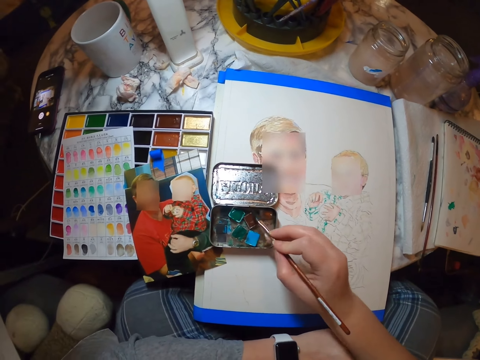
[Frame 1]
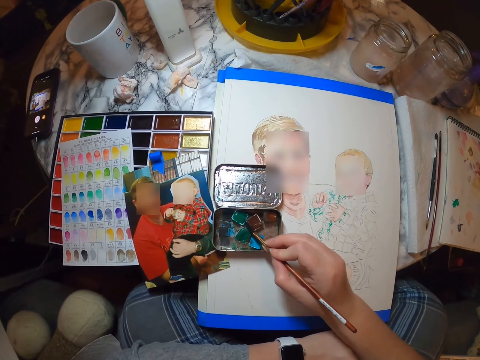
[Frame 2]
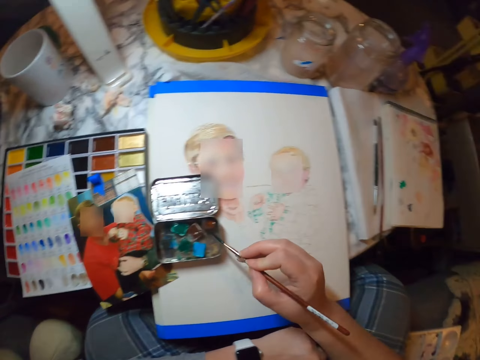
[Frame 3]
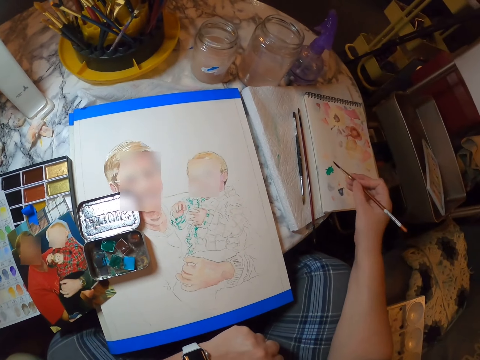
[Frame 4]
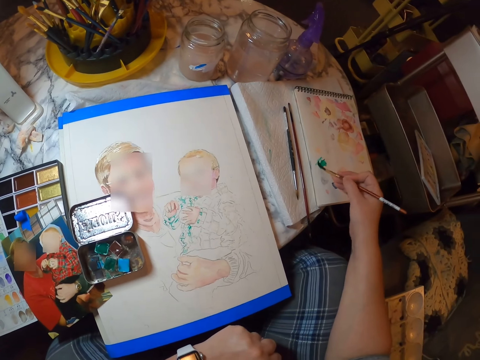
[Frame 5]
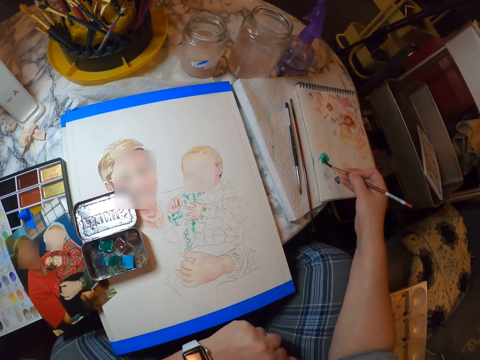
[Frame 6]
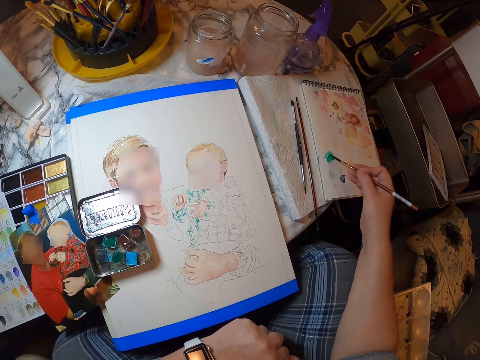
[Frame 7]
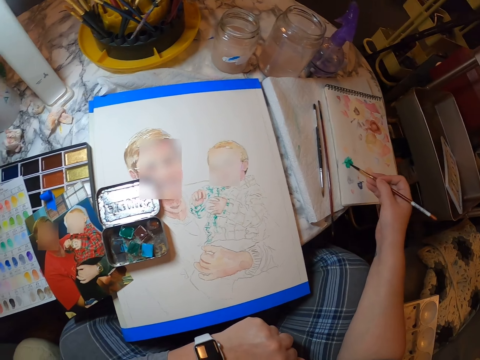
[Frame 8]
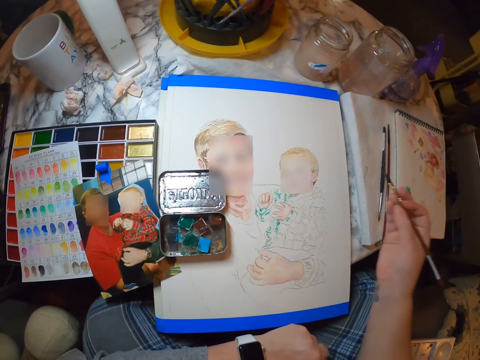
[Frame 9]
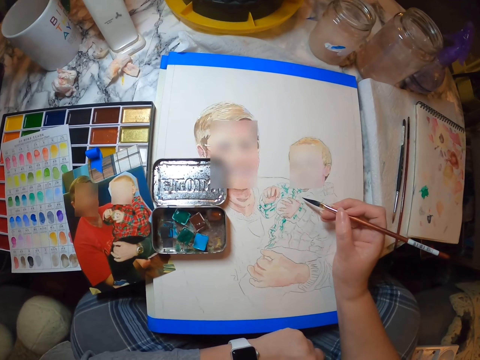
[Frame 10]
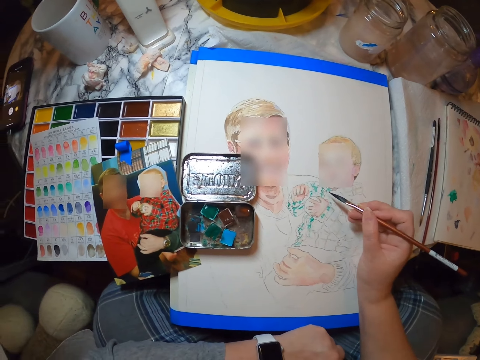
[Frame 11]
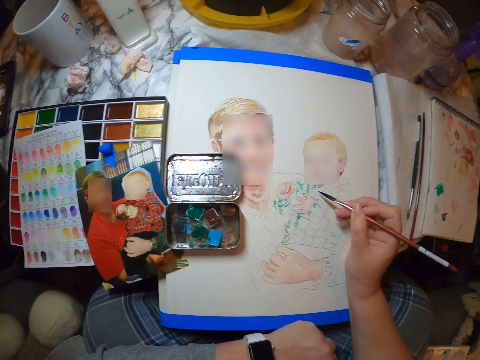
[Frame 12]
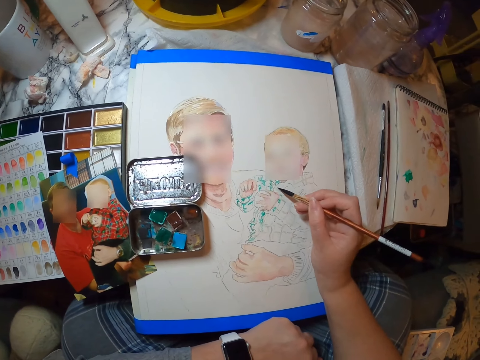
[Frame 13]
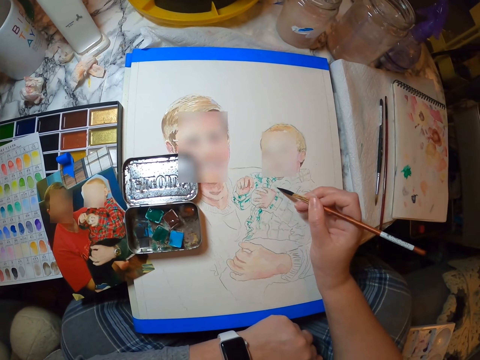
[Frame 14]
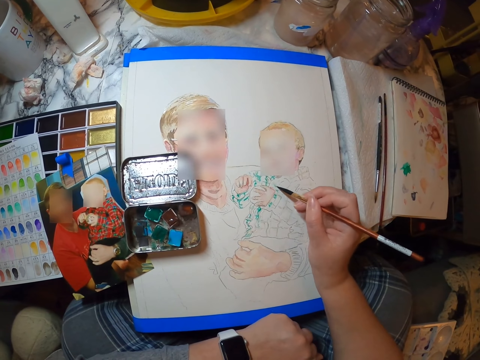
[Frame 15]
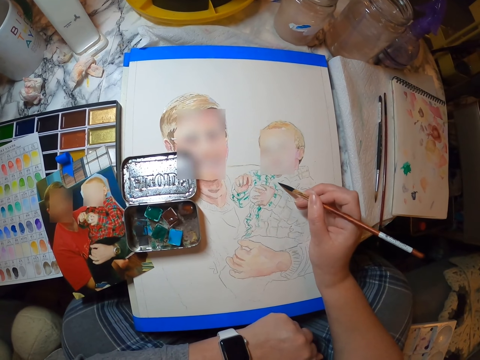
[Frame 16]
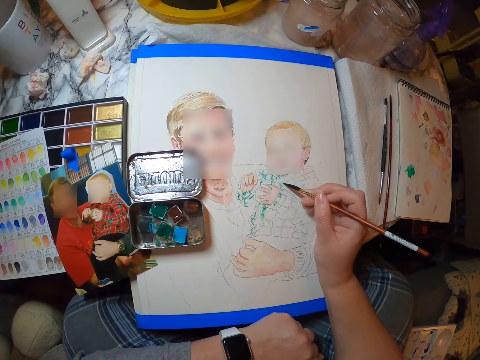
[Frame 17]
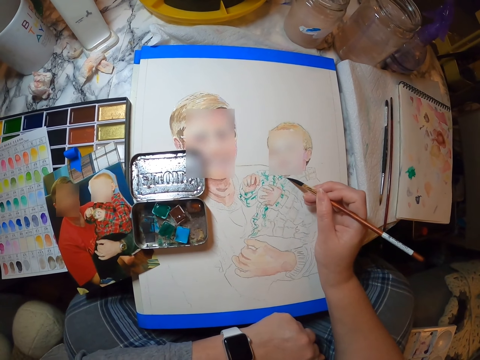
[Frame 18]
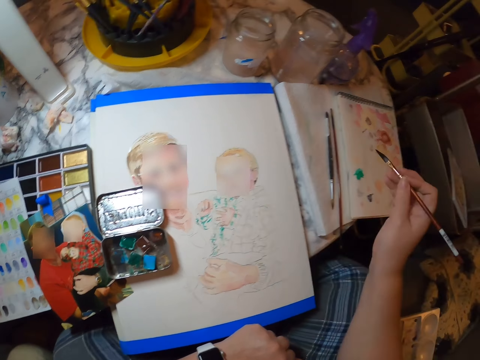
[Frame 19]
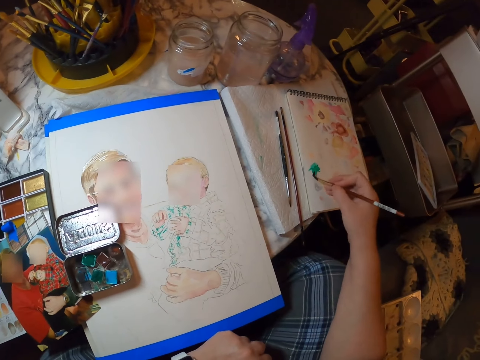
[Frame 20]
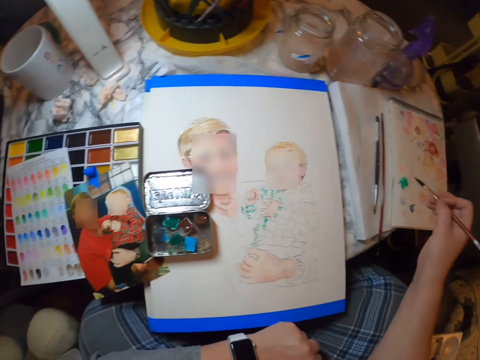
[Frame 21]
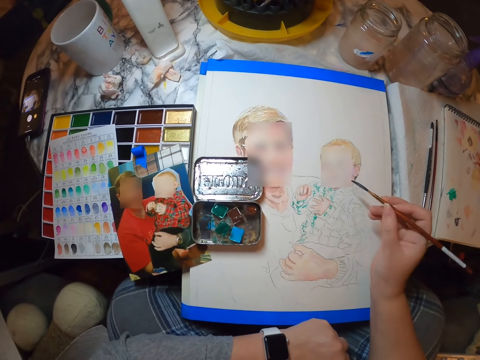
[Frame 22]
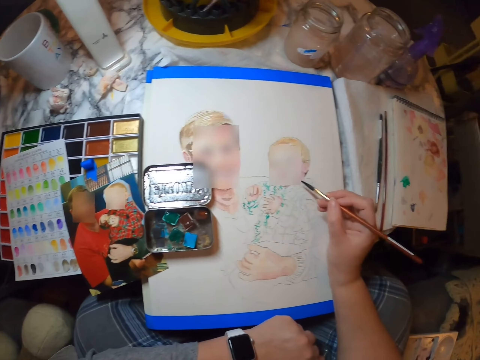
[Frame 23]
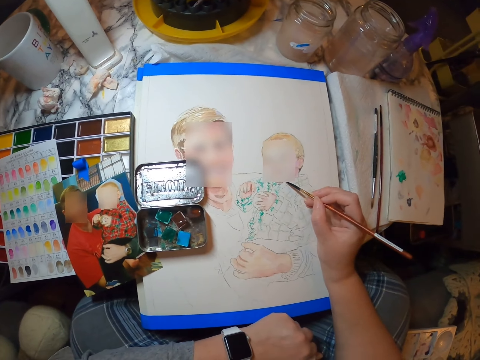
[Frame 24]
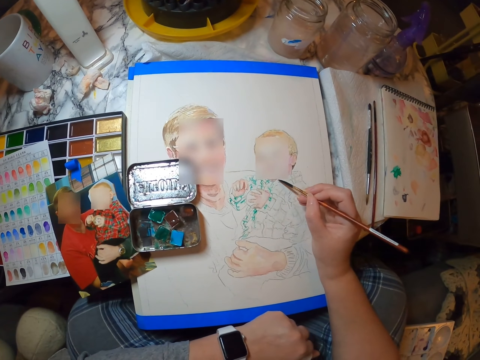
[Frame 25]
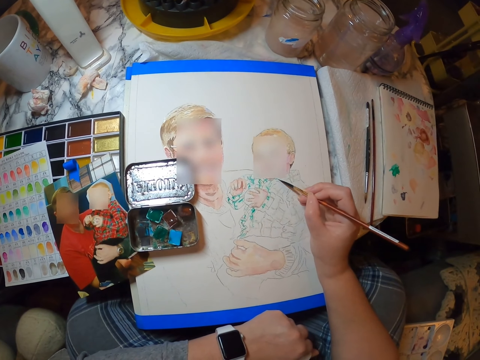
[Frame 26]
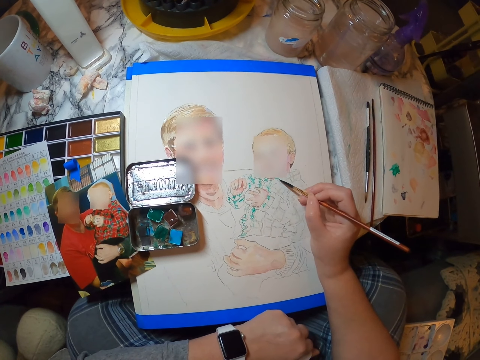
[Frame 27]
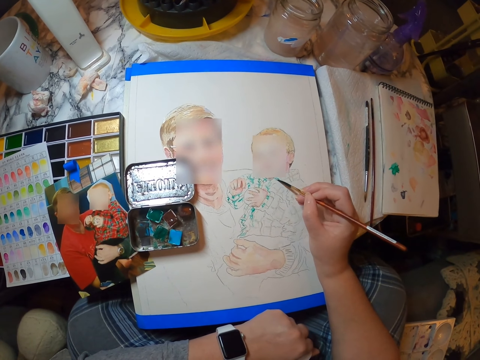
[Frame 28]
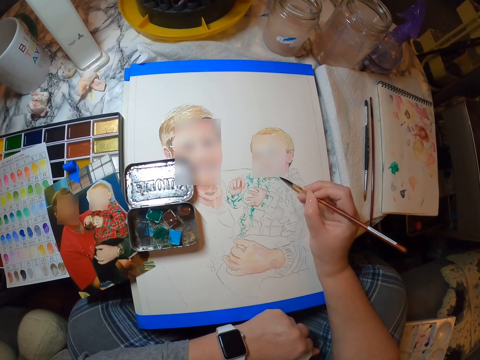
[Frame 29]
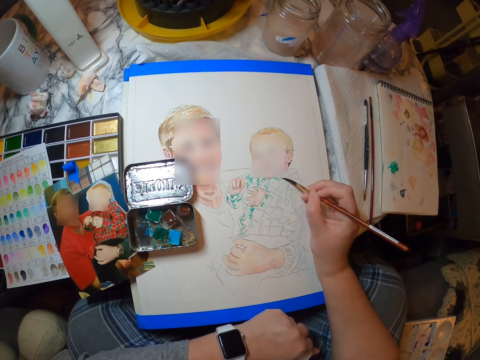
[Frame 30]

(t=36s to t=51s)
The camera wearer puts the brush in the paint. They apply the paint on a book. They paint a drawing. They take paint. They paint the drawing.

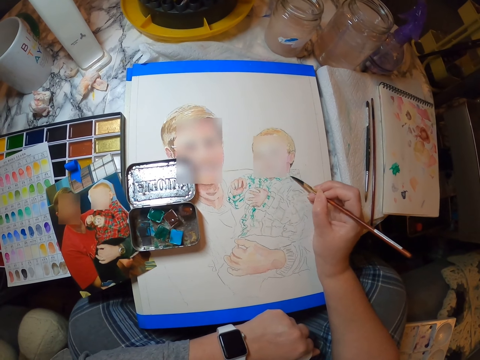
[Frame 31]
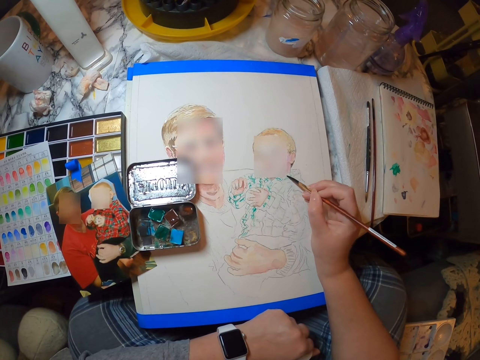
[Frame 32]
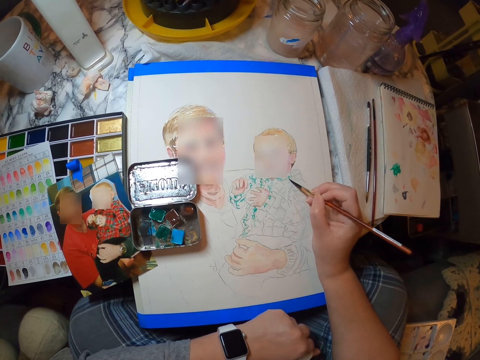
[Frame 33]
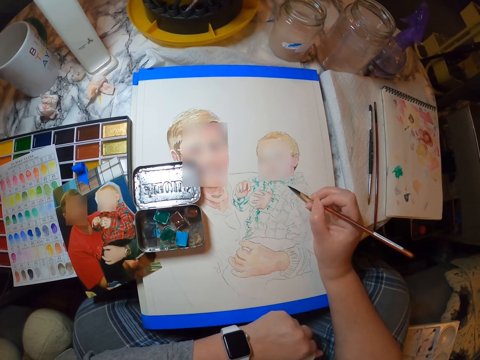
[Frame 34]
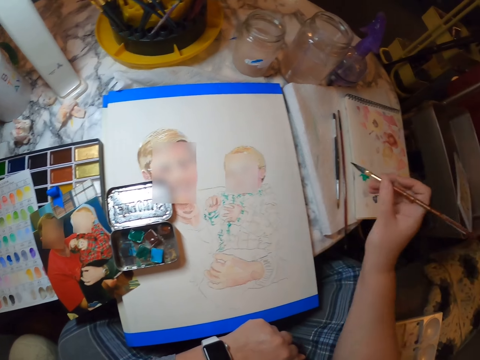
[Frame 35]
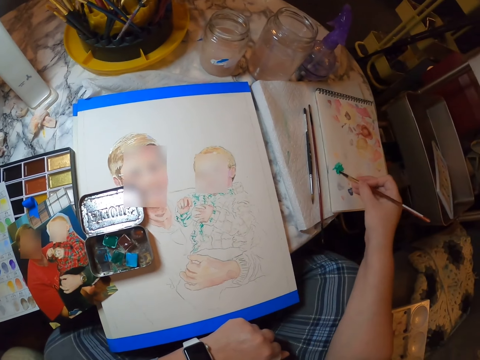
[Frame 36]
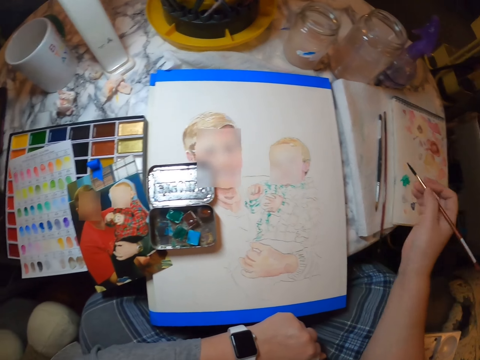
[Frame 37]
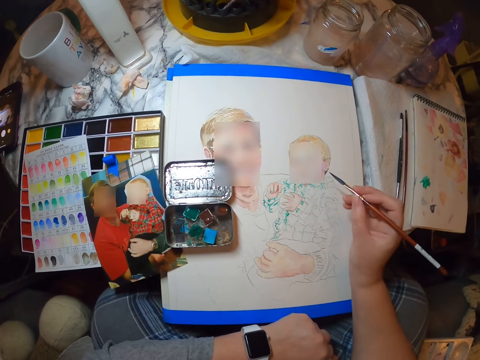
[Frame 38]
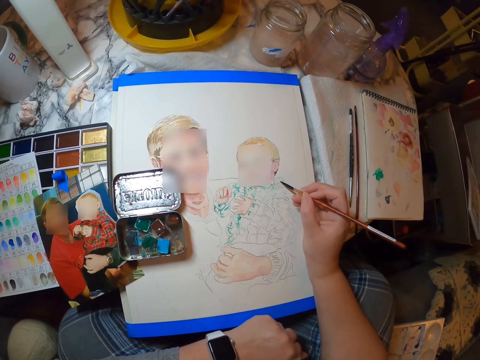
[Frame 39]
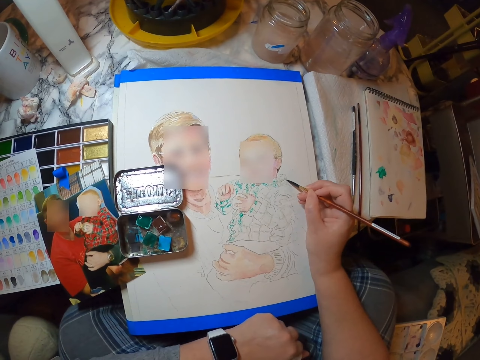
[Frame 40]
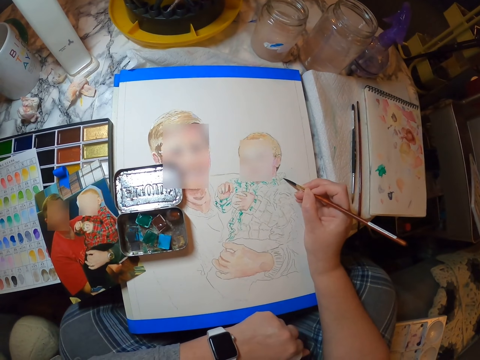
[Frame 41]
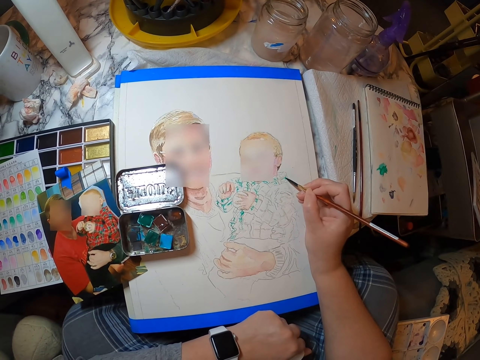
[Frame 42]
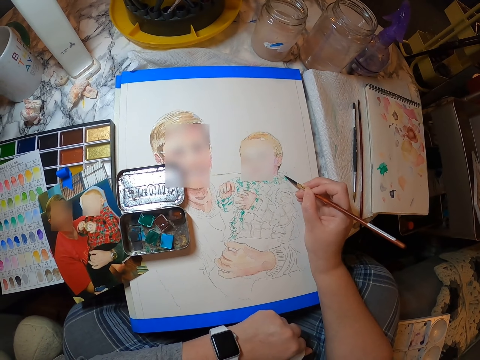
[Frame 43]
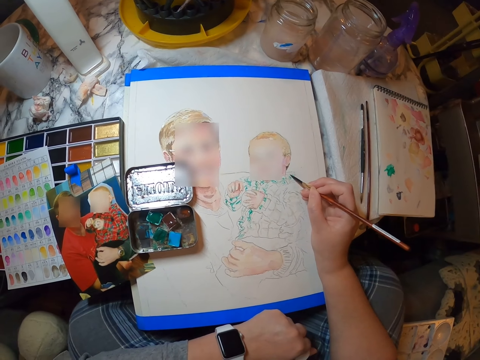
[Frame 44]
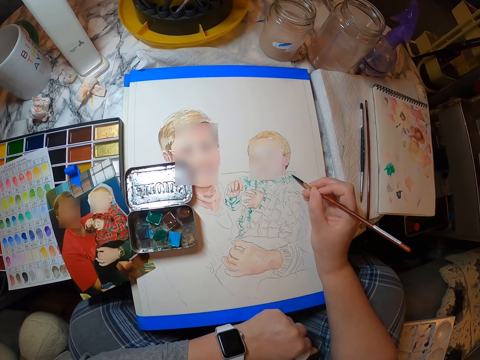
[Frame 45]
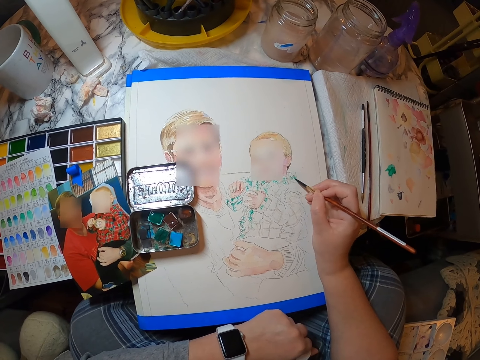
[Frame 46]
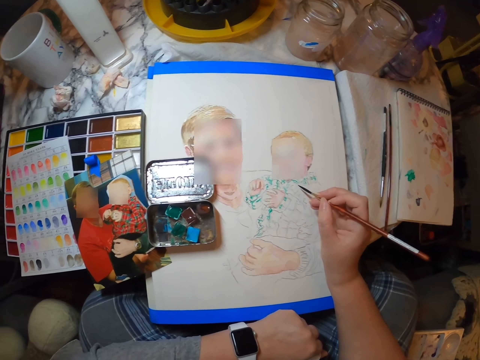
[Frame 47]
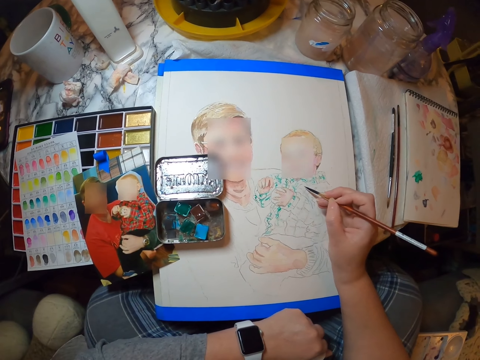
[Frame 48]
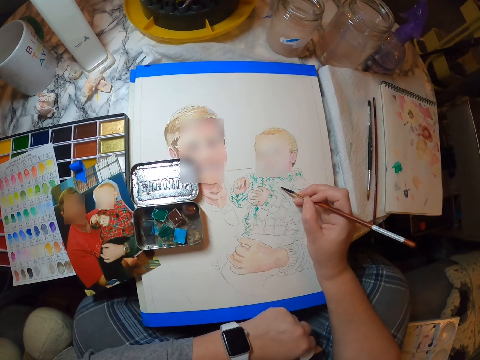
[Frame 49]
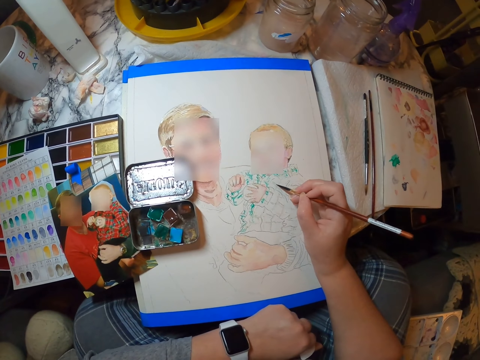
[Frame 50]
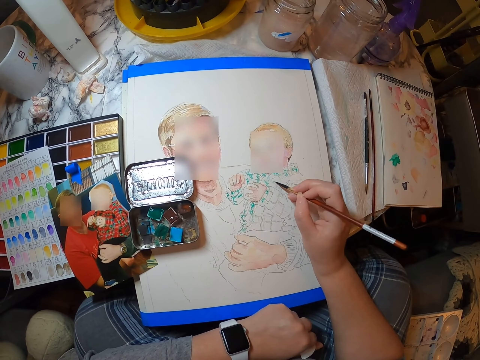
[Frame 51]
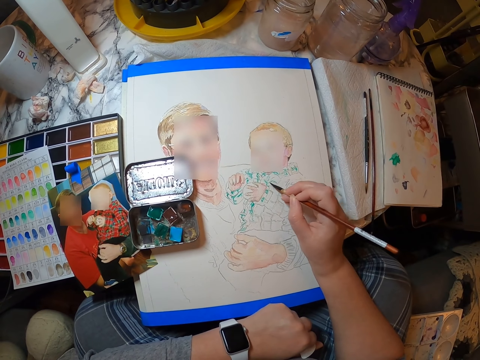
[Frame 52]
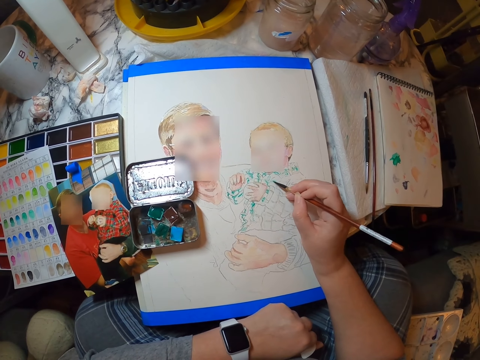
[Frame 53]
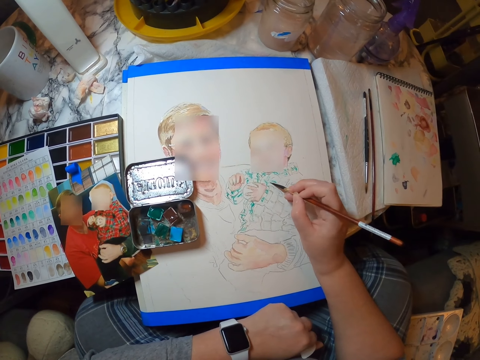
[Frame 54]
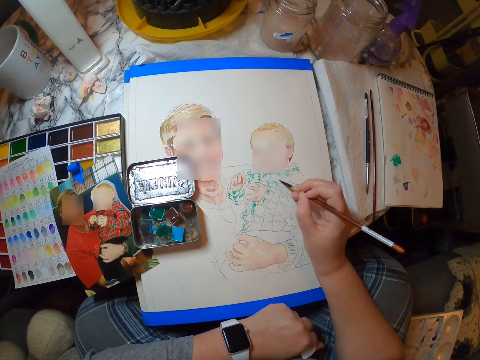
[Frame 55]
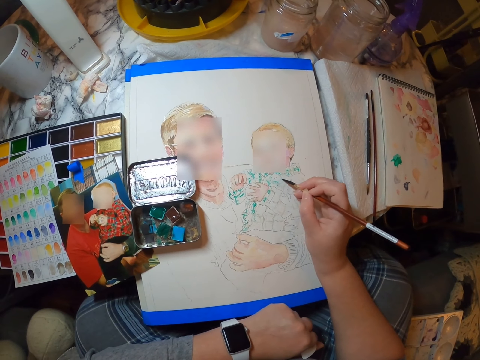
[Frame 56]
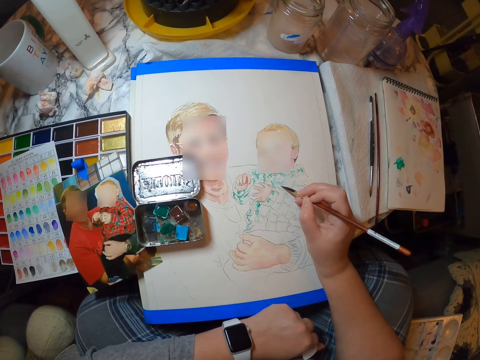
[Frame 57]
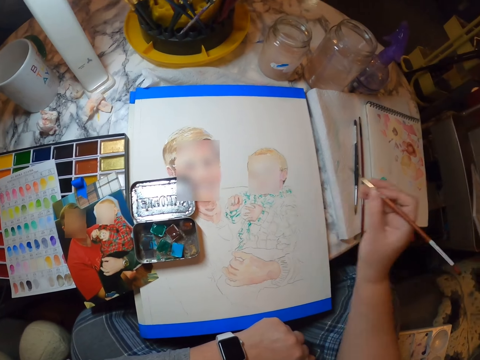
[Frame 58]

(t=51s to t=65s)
The camera wearer takes paint. They paint the drawing.
